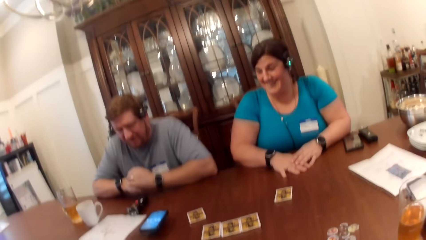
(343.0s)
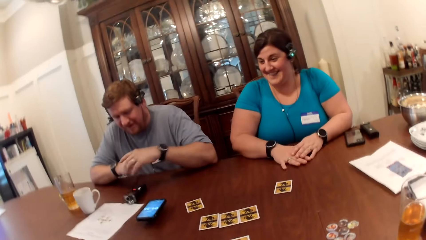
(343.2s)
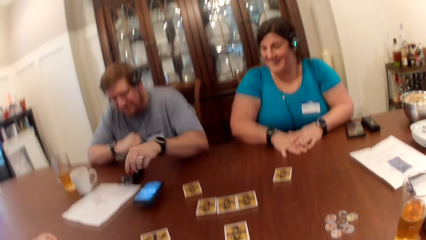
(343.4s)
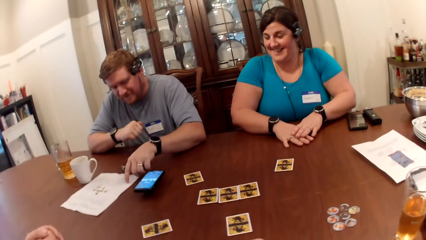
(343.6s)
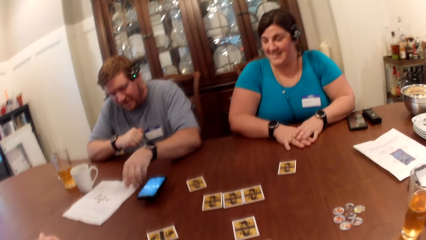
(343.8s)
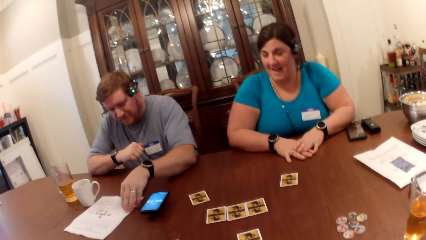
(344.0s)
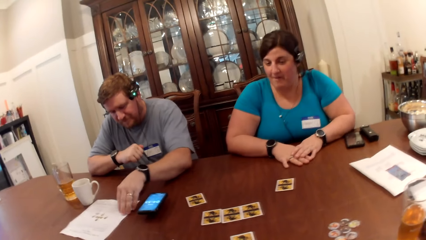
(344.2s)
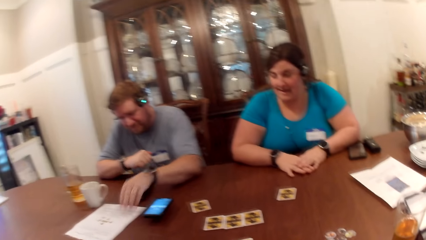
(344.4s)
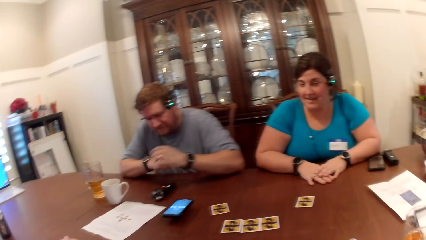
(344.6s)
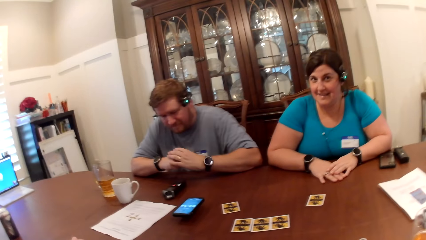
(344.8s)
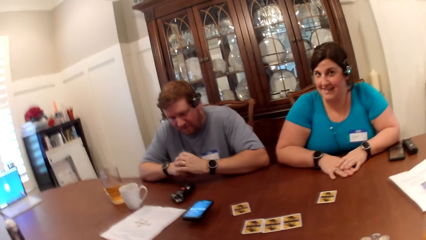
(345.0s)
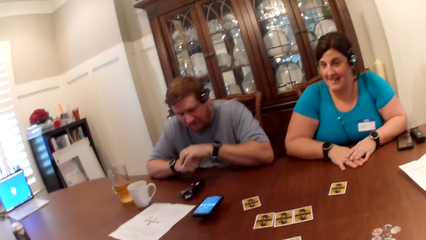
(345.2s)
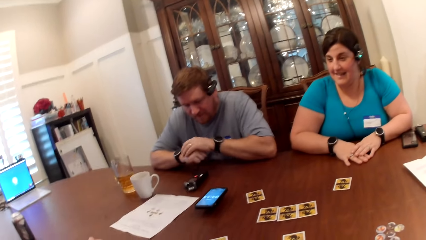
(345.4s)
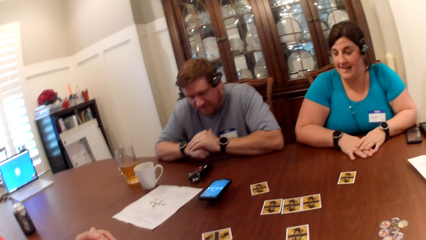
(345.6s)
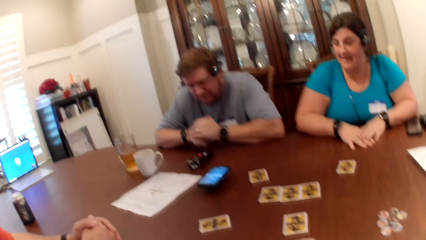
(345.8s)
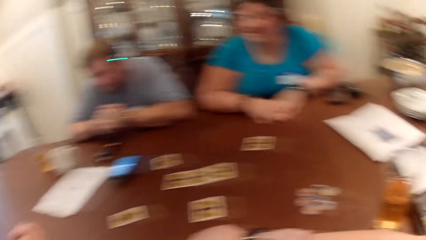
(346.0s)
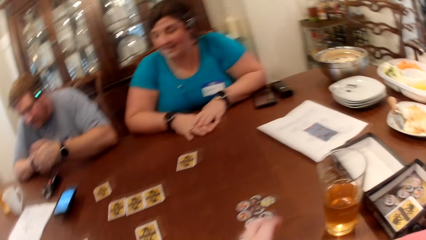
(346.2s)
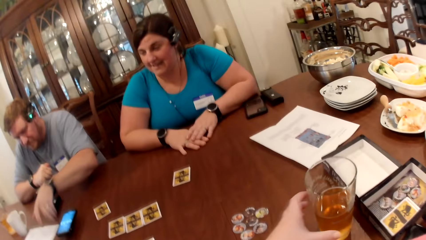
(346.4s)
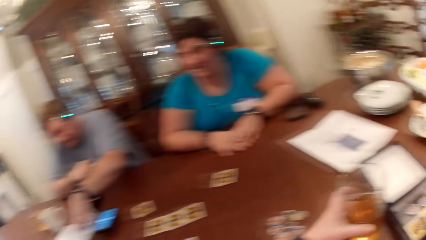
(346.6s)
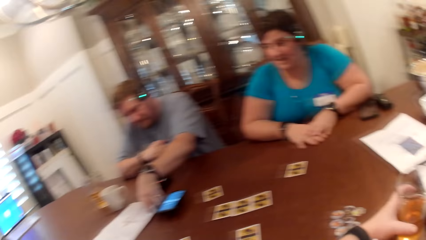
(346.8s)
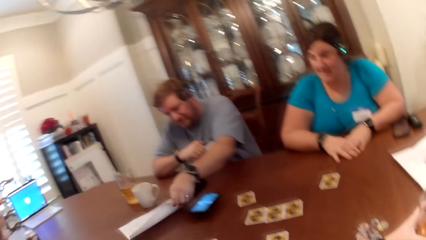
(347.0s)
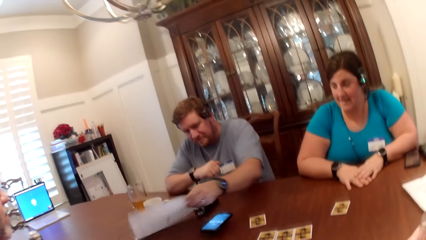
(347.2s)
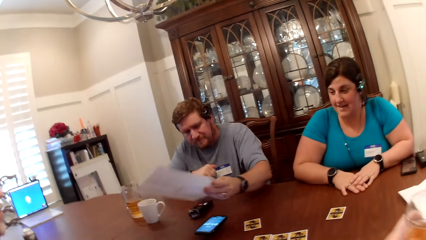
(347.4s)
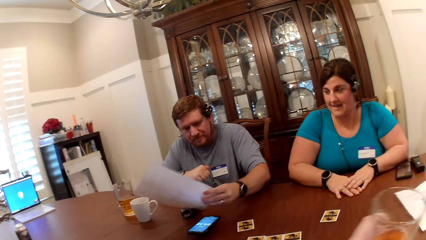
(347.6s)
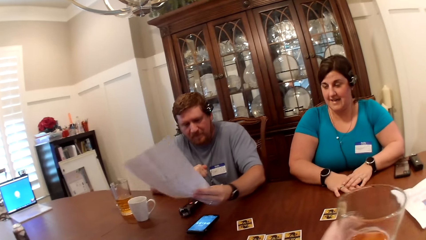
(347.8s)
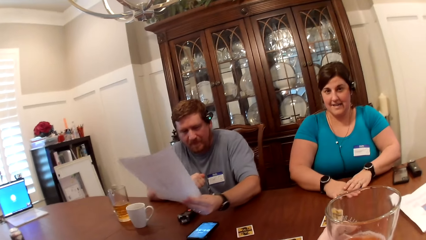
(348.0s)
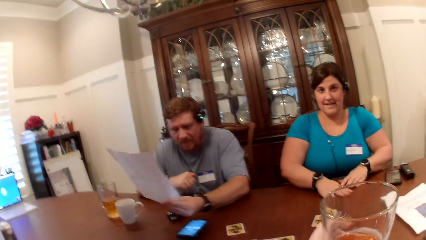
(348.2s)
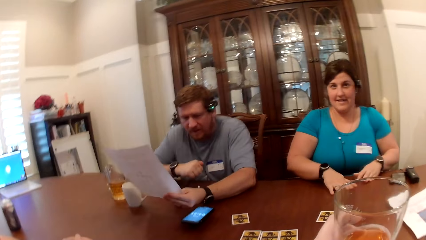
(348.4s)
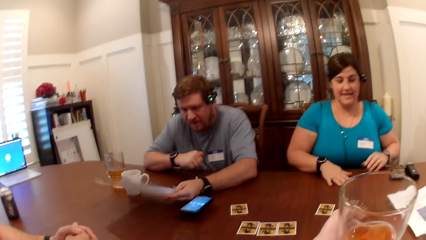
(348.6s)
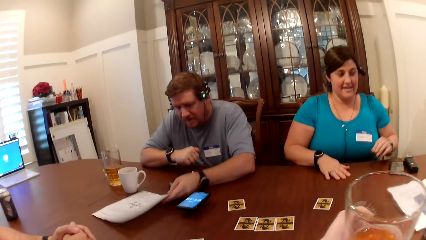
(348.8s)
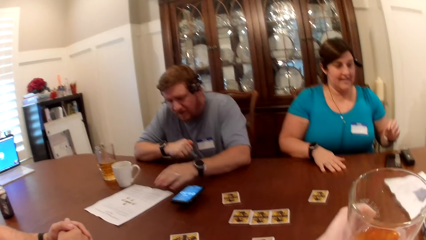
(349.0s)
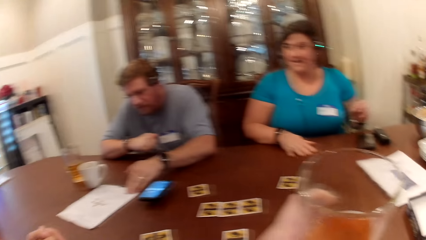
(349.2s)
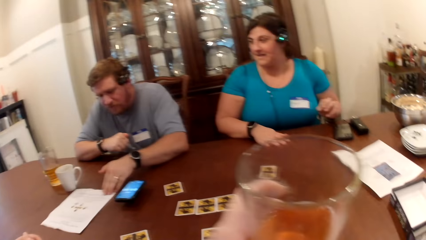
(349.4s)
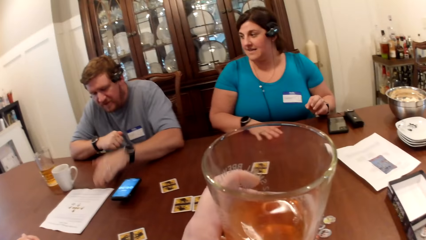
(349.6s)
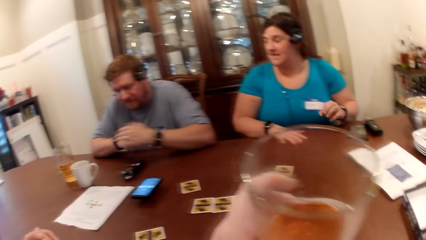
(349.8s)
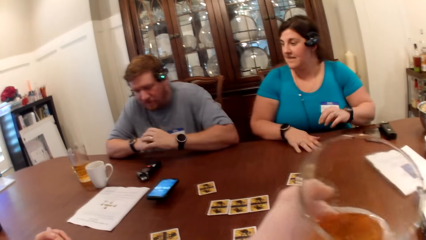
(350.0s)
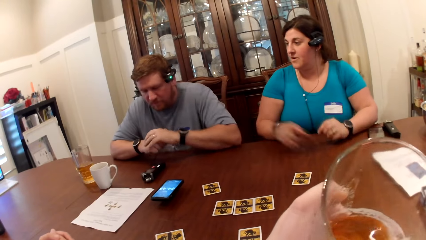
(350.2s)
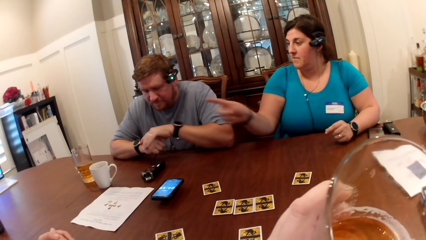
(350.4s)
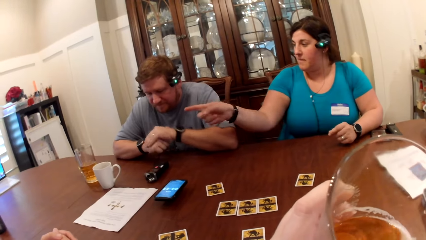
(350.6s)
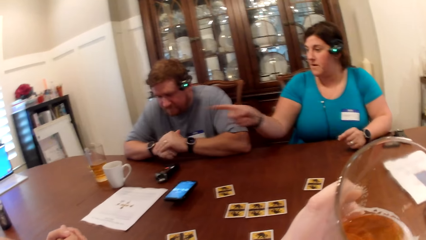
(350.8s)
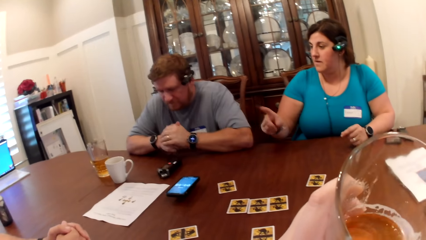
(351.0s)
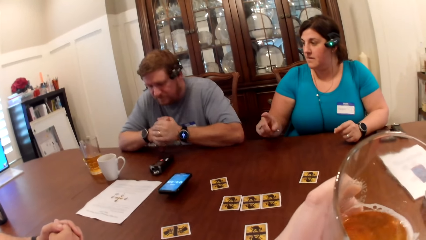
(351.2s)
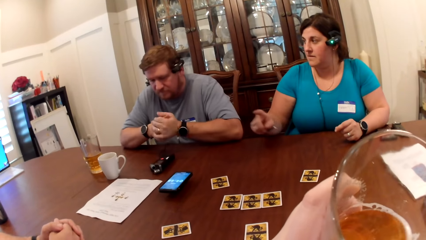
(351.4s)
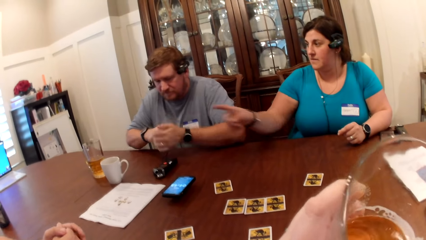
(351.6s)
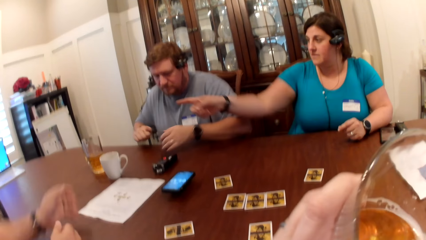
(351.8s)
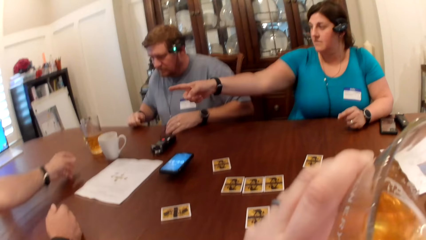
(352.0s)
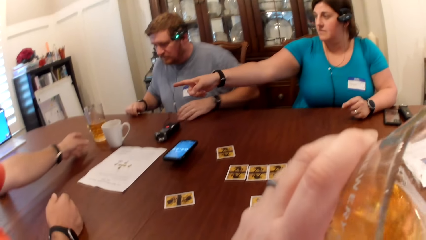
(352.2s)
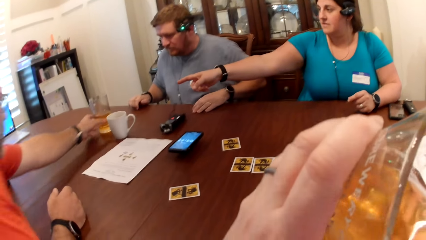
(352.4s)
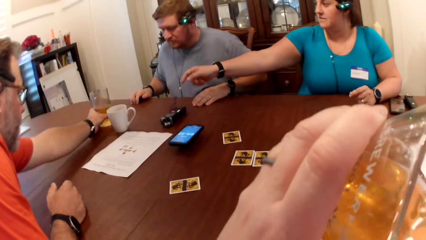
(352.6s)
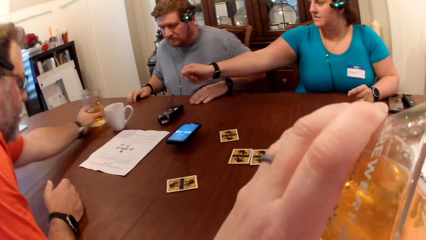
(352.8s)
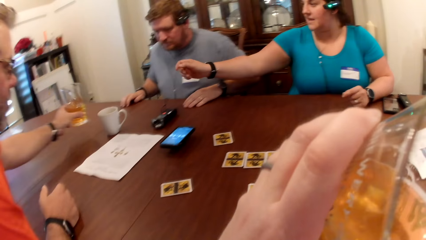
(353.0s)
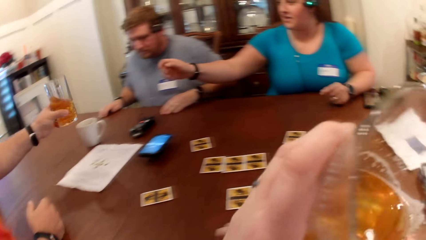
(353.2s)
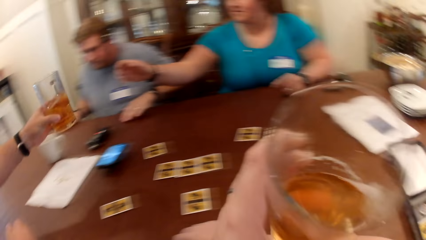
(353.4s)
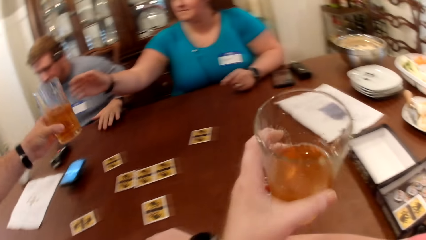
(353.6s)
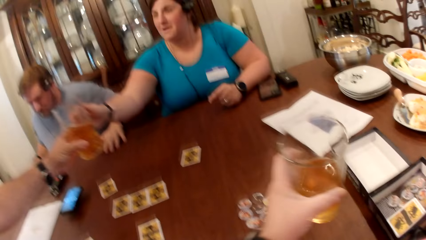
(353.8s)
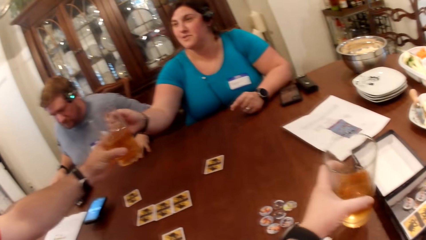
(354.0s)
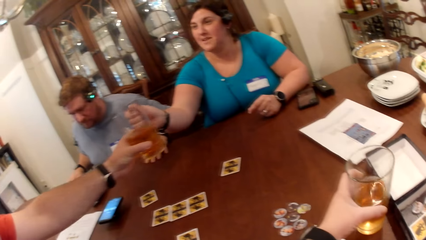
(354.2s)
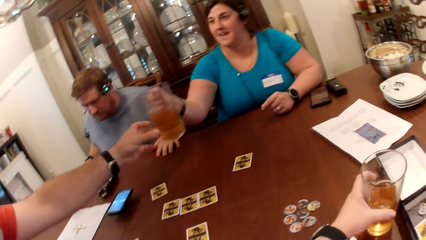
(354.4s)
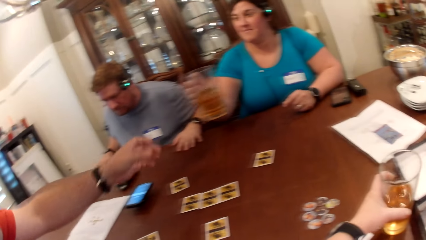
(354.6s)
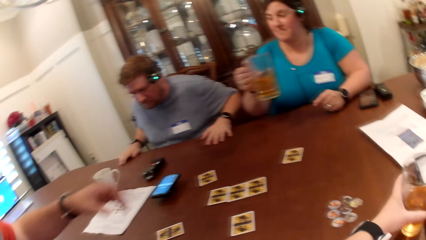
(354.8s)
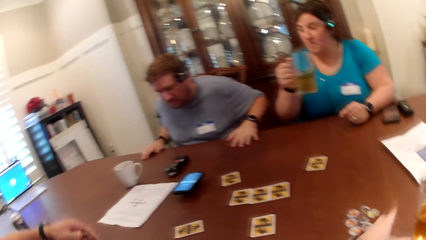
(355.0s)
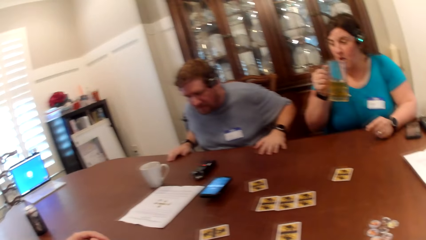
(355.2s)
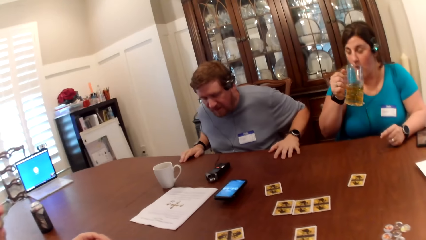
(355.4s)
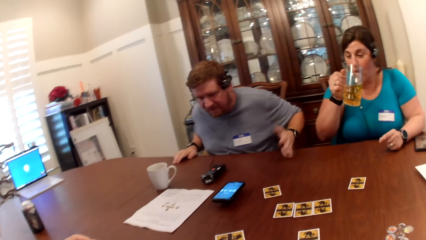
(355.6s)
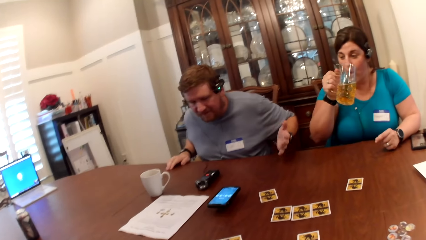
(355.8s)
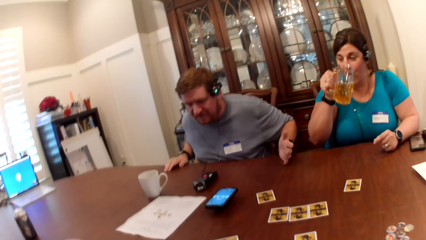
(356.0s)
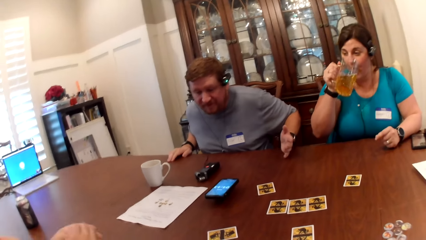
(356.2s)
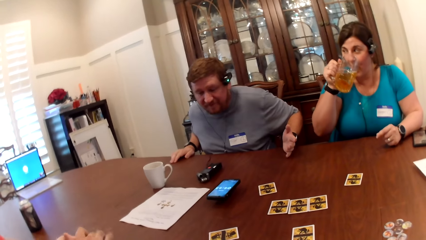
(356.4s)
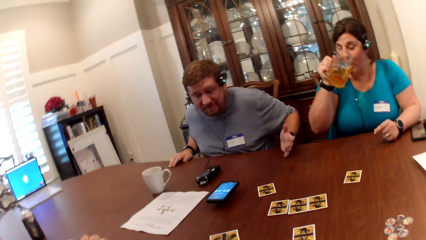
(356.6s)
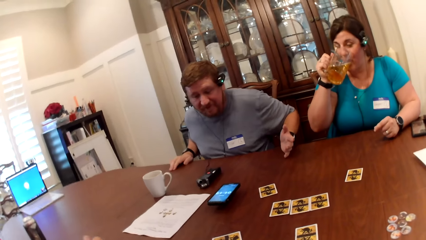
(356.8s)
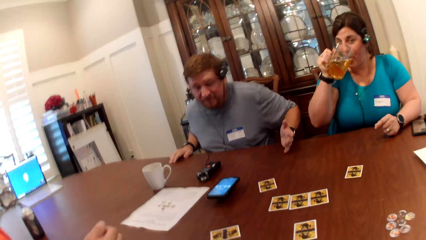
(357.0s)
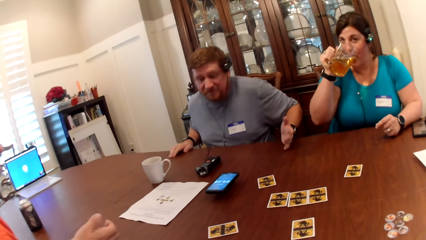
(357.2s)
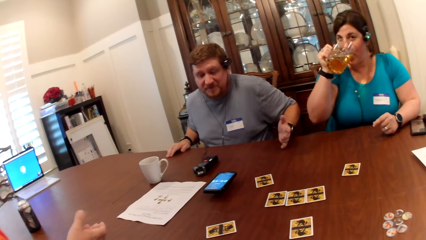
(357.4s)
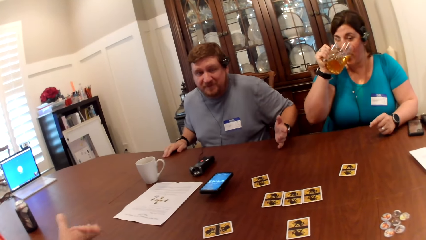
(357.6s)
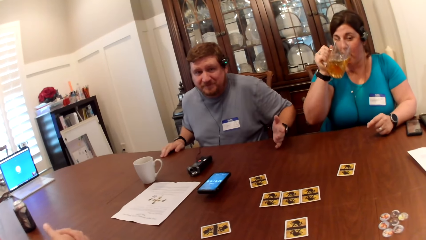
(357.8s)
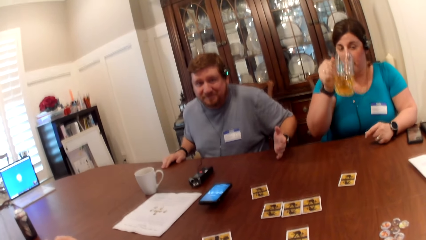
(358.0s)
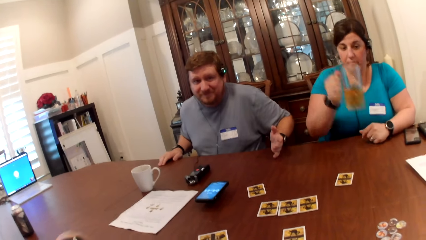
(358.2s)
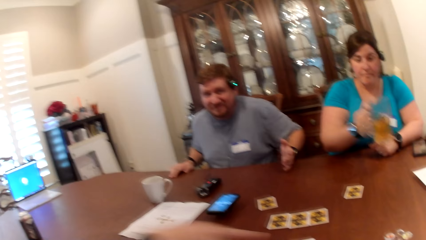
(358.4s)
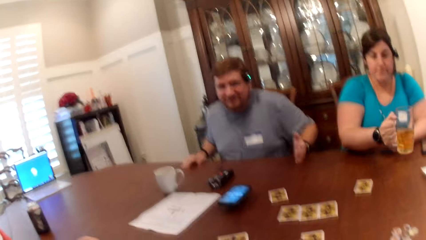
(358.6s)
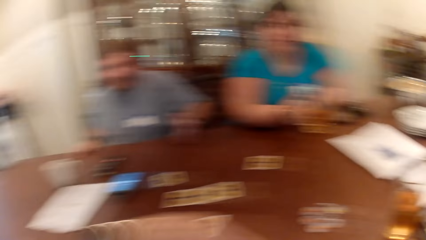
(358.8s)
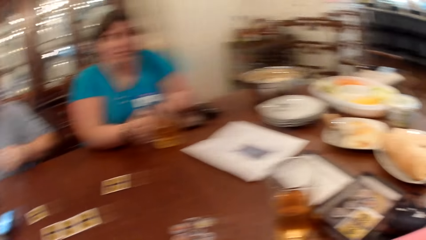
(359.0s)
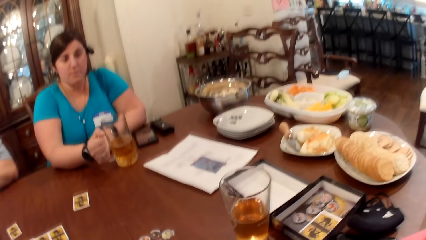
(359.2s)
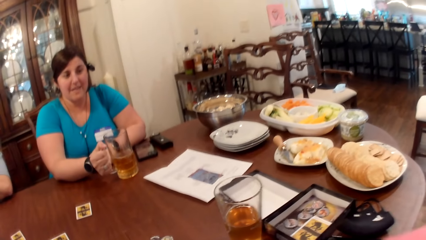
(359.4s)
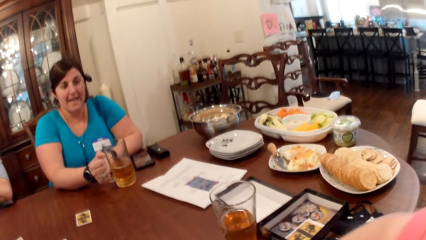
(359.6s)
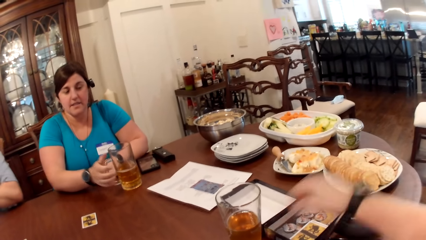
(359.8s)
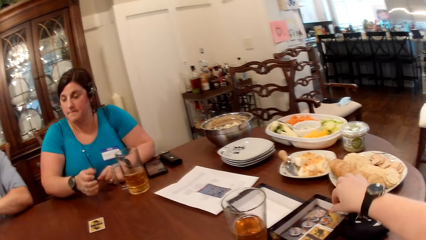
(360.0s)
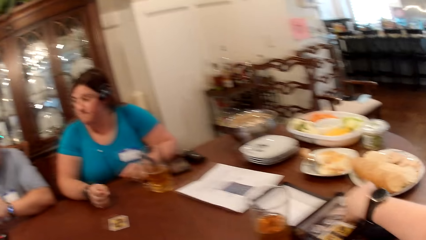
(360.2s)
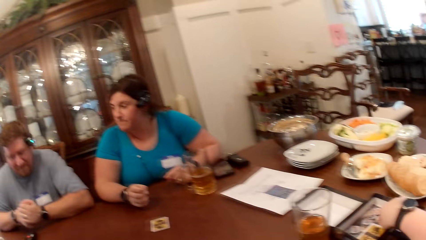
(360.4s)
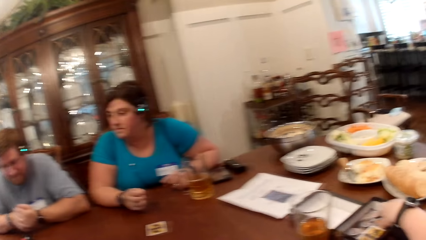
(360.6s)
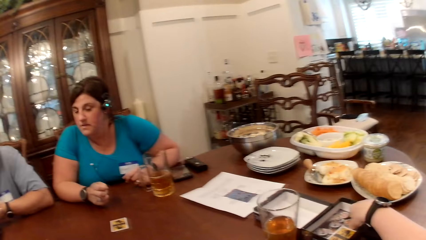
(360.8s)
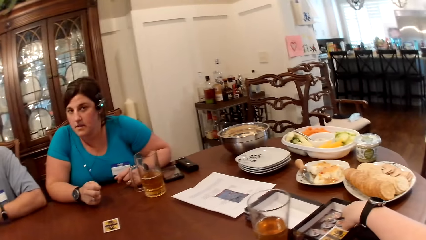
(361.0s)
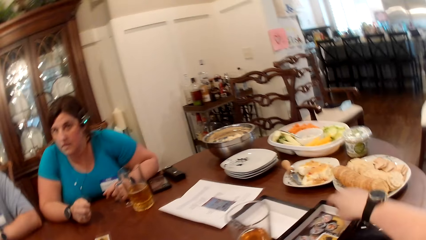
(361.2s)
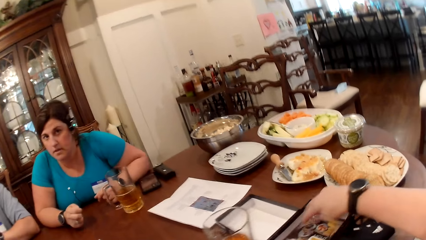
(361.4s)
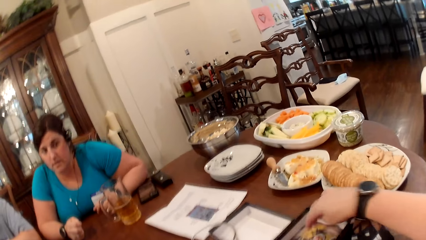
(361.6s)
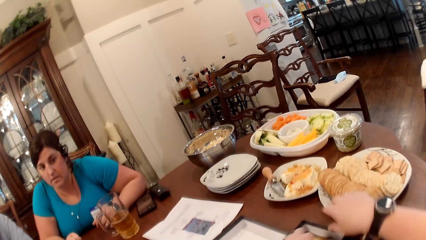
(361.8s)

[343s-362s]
A man converses with a woman. Another man adjusts a paper on the table with his left hand. The other man pushes the piece of paper. The woman converses with the camera wearer and the first man. The camera wearer picks up a cup of beer on the table with her left hand. The other man picks up the paper on the table with his left hand. The camera wearer converses with the other man, the first man, and the woman. The other man puts the paper in his left hand on the table and adjusts the paper with his left hand. The camera wearer drinks beer from the cup in her left hand. The woman points at a cup of beer on the table and converses with the other man. The first man picks up the cup of beer on the table with his left hand. The woman converses with the first man. The first man hands the cup of beer to the woman and stands from a chair. The camera wearer lowers the cup of beer in her left hand on the table. The woman collects the cup of beer from the first man with her right hand. The first man converses with the woman and sits on the chair. The woman drinks beer from the cup in her left hand. The other man gesticulates with his left hand on the table and converses with the camera wearer, the first man, and the woman. The first man converses with the other man. The woman lowers the cup of beer in her right hand on the table. The camera wearer converses with the other man. The woman converses with the other man. The camera wearer adjusts some tokens inside a box on the table with her right hand. She converses with the other man, the first man, and the woman. The woman converses with the group.
